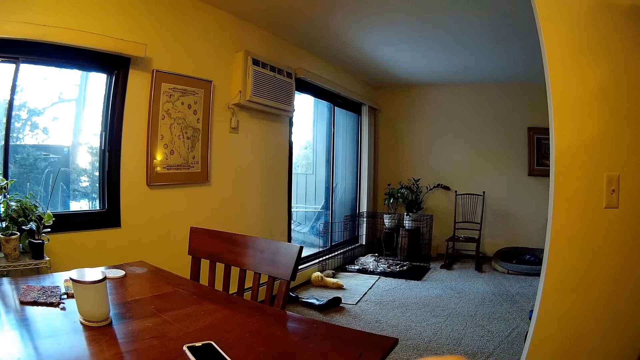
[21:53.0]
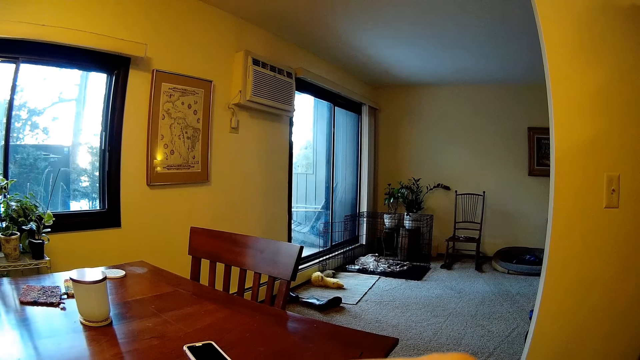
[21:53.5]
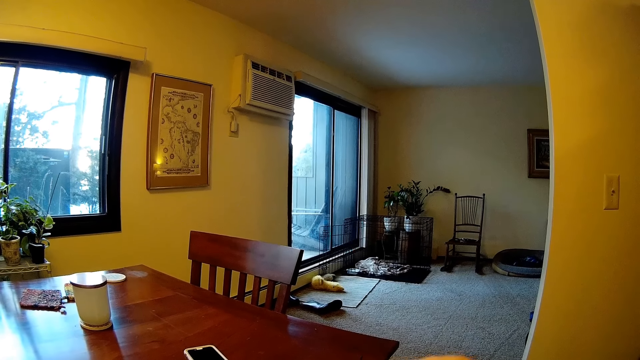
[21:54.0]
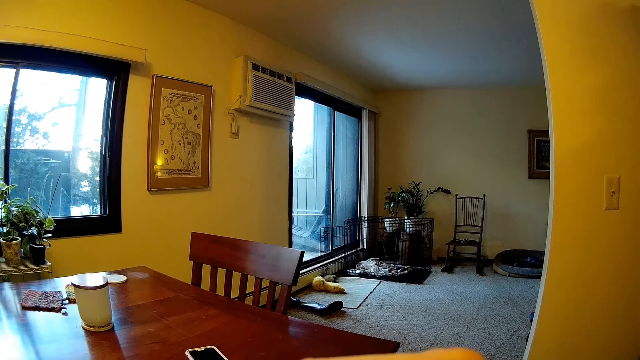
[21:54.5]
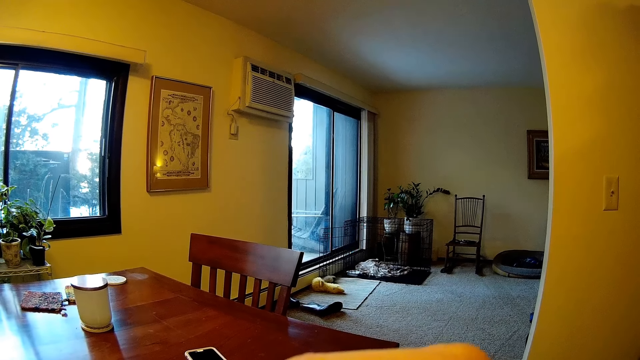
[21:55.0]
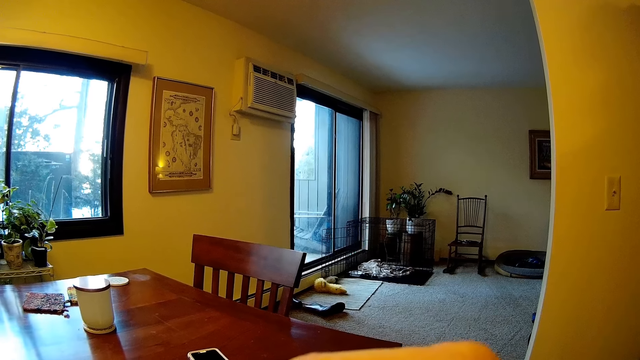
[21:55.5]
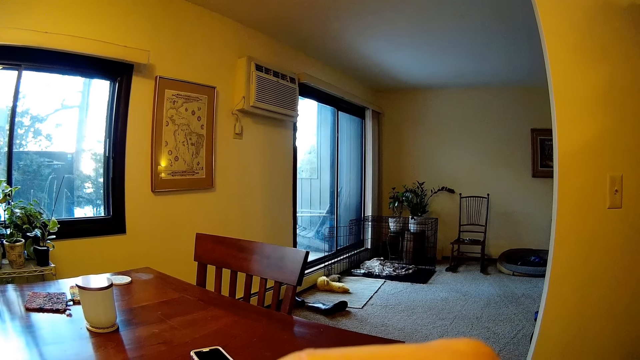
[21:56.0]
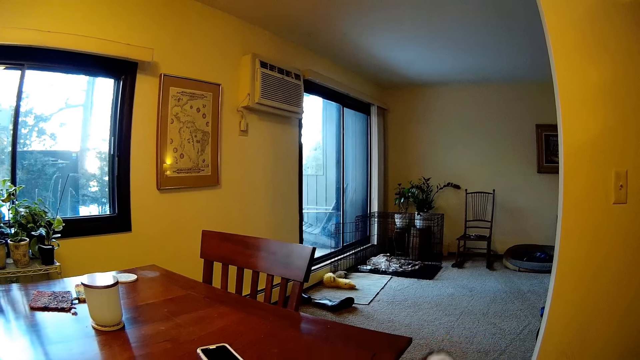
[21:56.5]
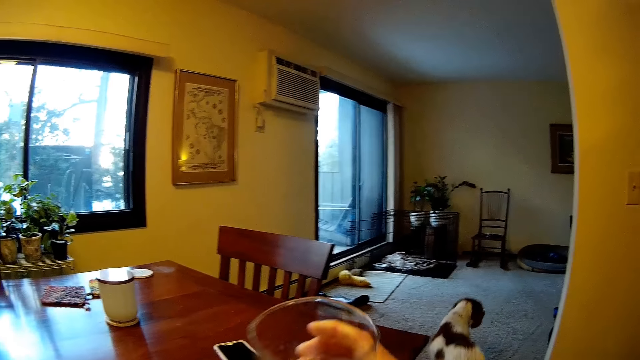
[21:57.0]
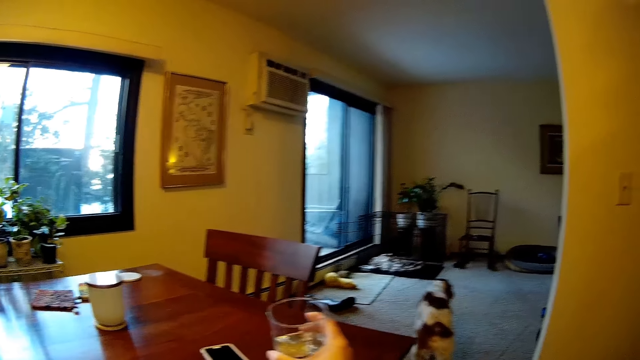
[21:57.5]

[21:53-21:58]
The camera wearer drinks from the glass of water in her right hand.

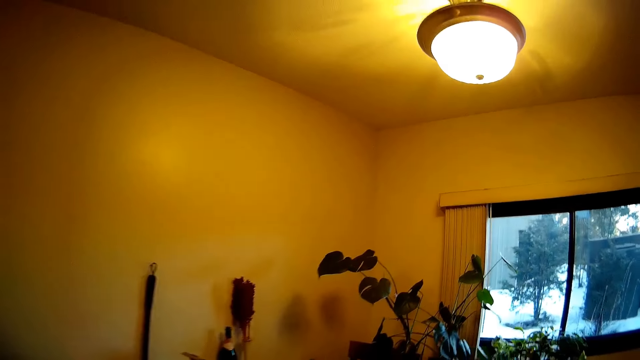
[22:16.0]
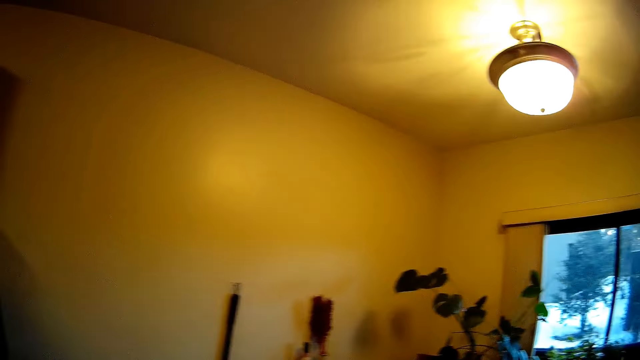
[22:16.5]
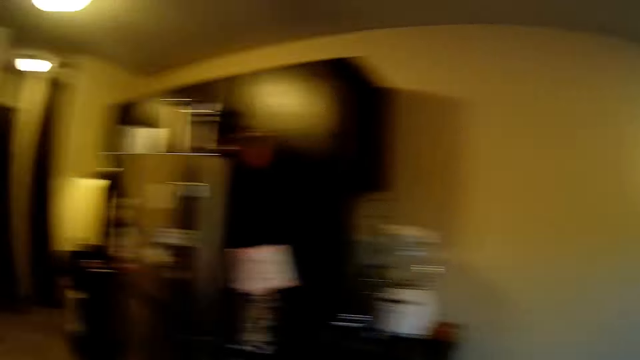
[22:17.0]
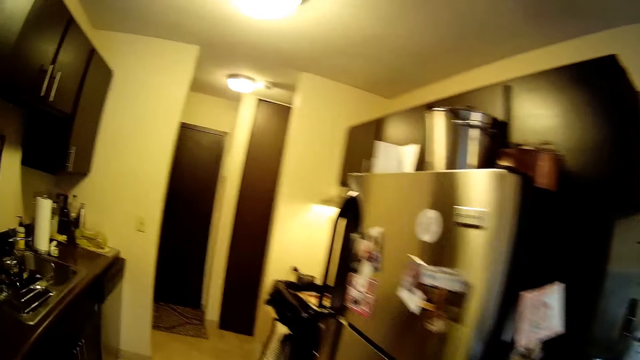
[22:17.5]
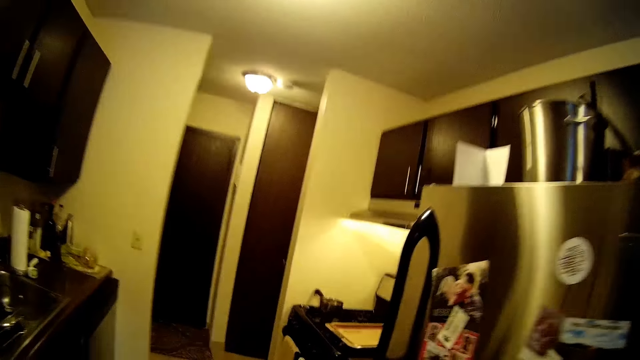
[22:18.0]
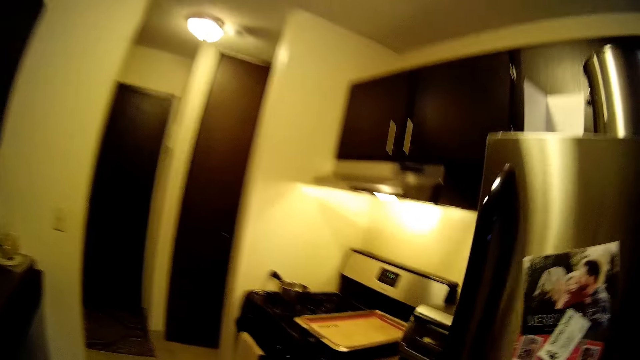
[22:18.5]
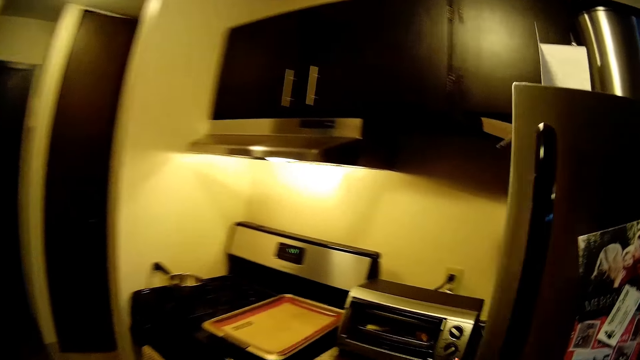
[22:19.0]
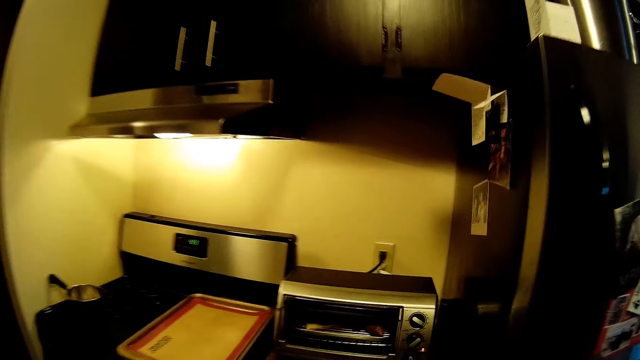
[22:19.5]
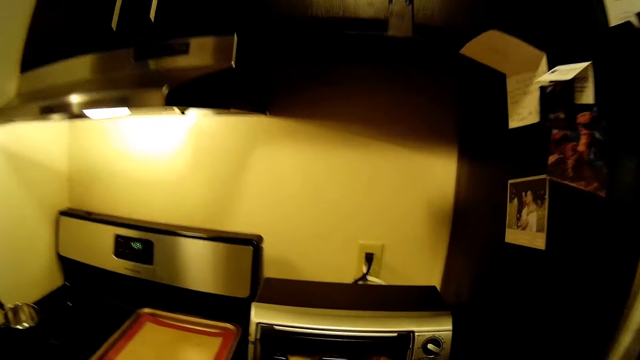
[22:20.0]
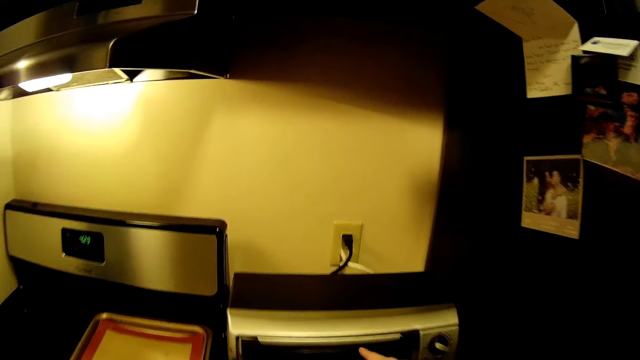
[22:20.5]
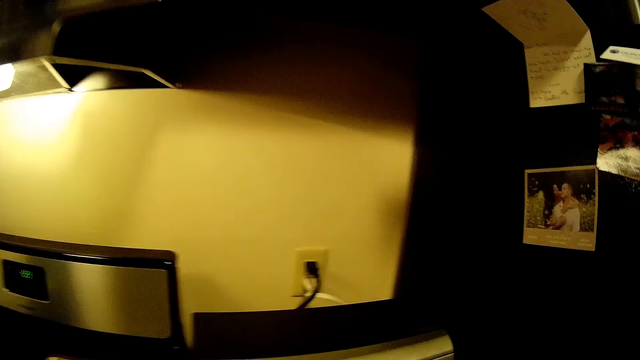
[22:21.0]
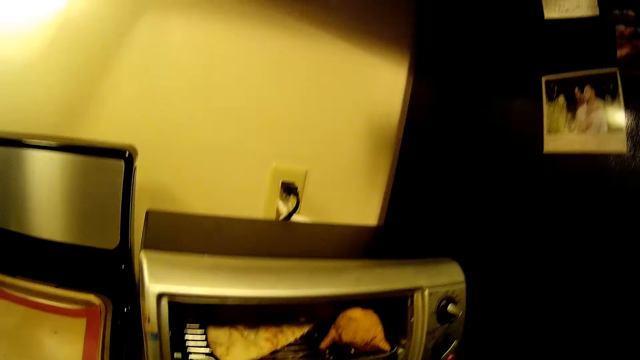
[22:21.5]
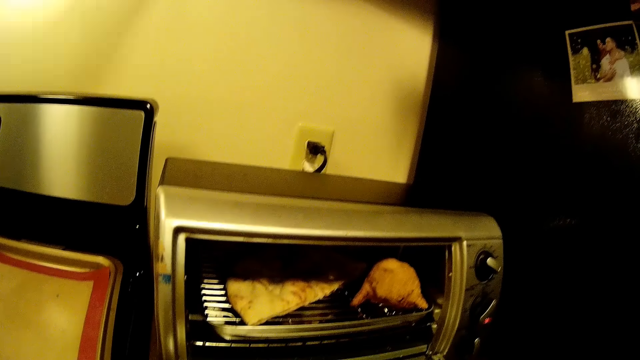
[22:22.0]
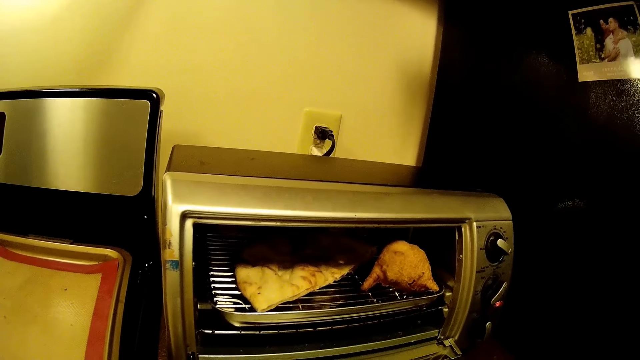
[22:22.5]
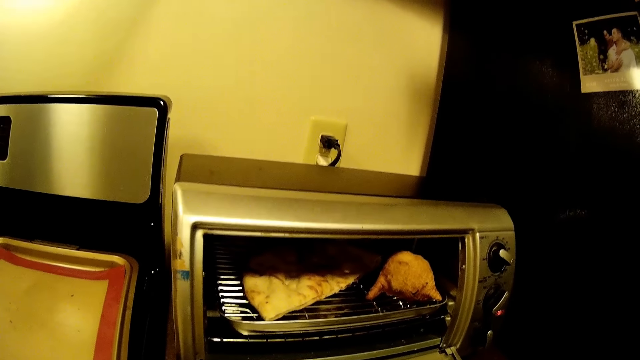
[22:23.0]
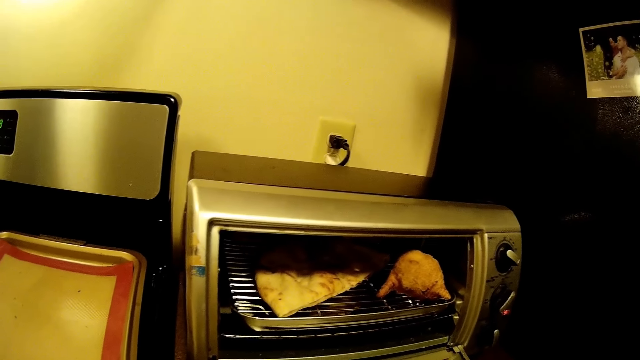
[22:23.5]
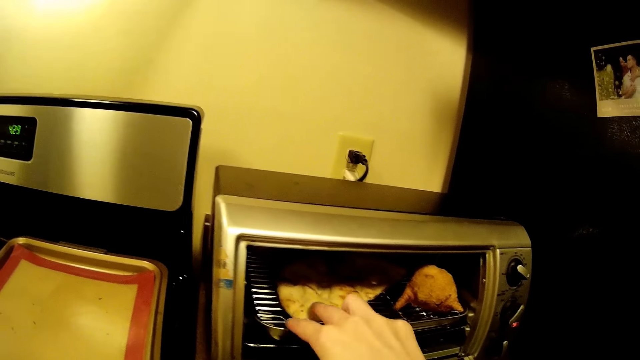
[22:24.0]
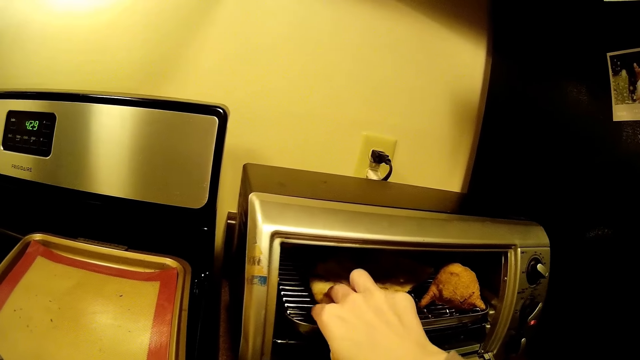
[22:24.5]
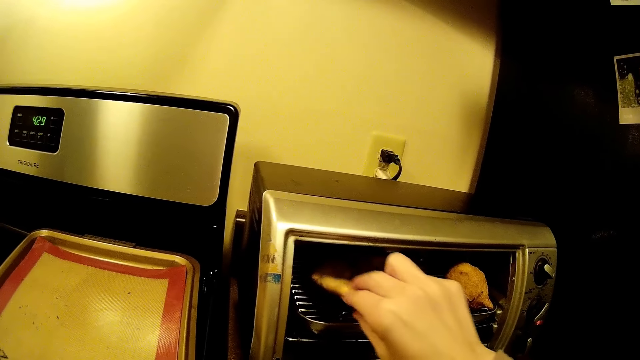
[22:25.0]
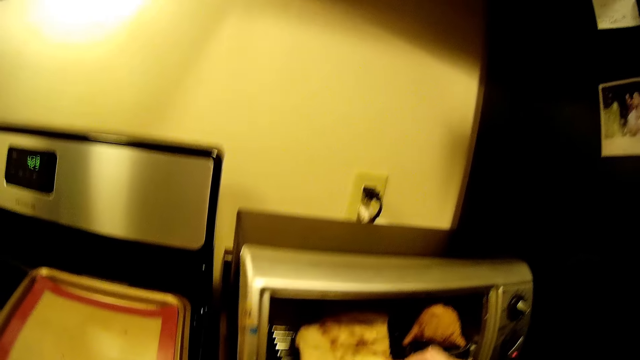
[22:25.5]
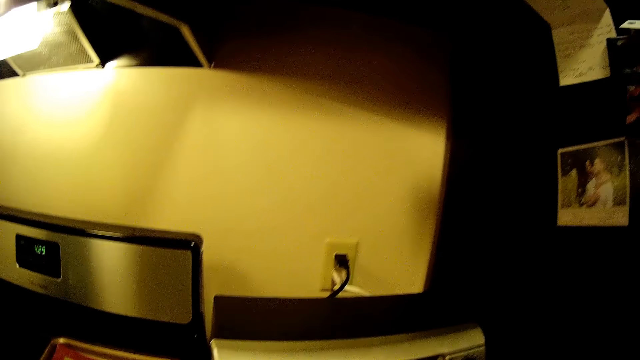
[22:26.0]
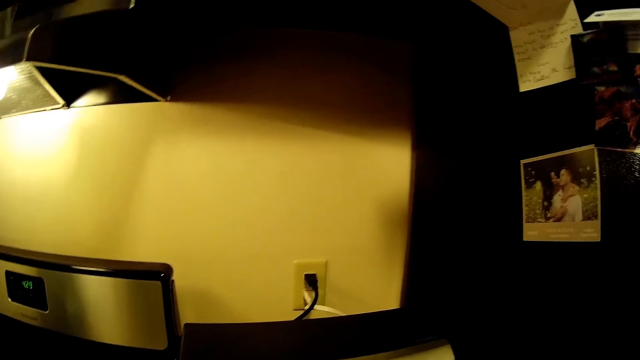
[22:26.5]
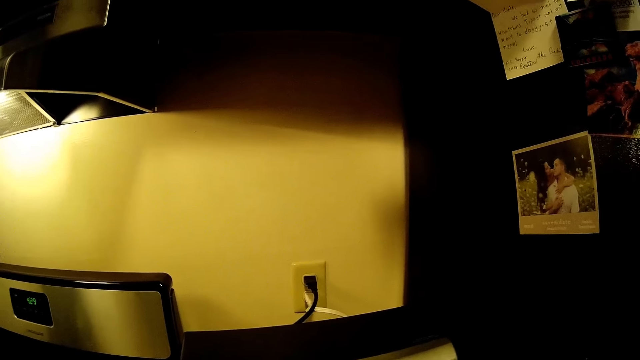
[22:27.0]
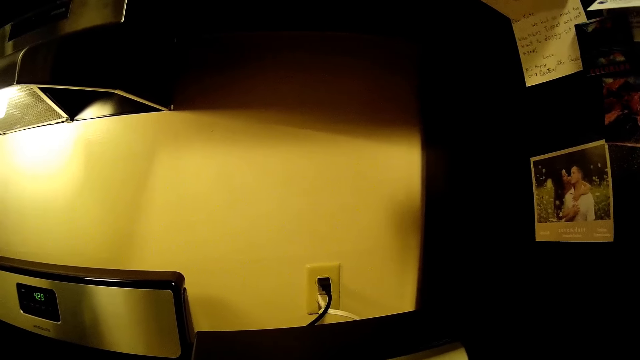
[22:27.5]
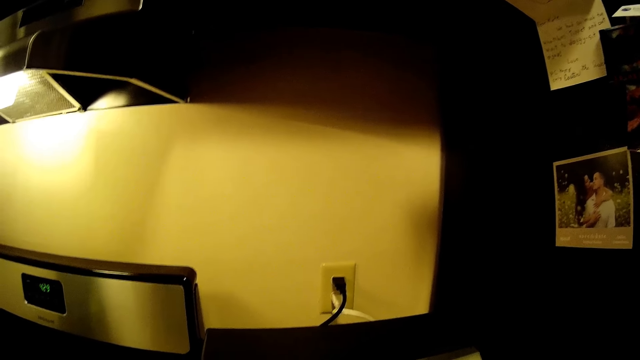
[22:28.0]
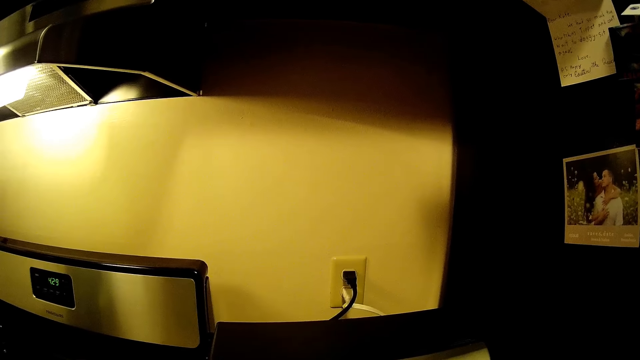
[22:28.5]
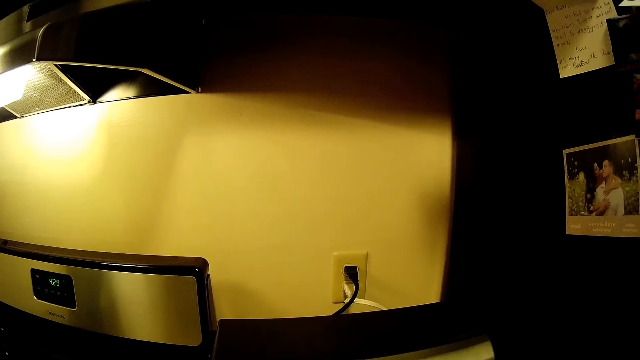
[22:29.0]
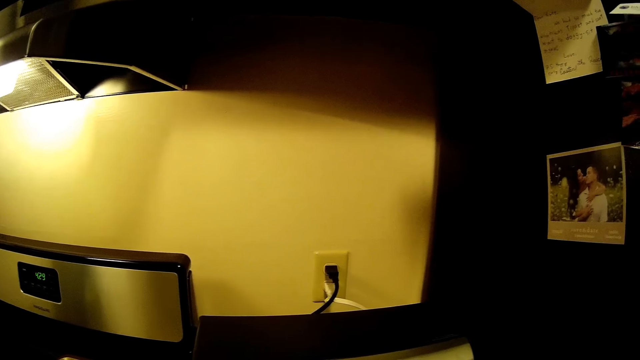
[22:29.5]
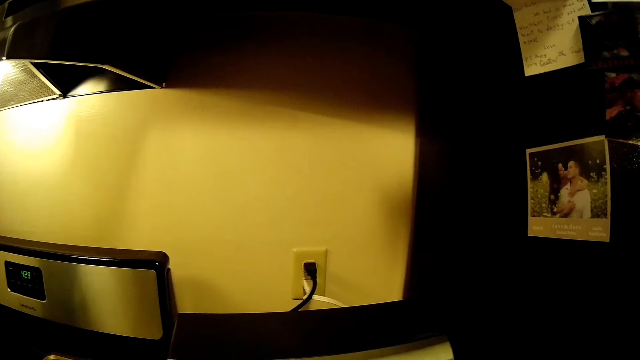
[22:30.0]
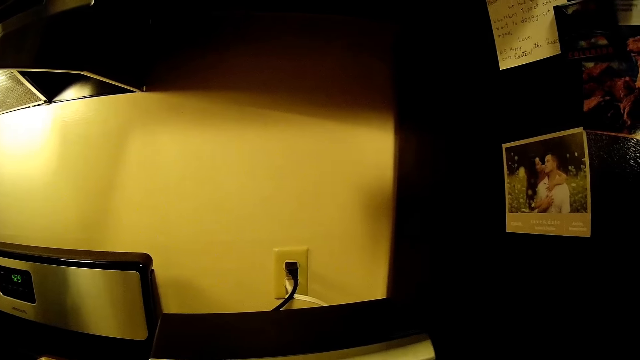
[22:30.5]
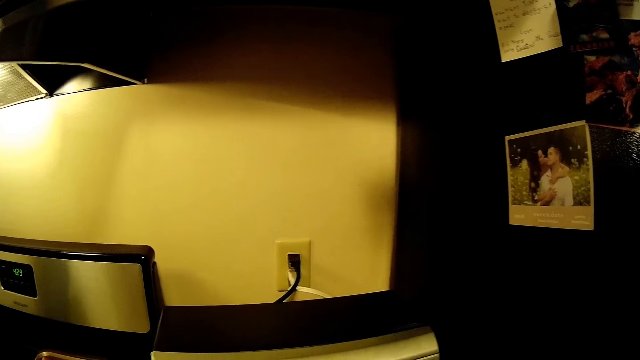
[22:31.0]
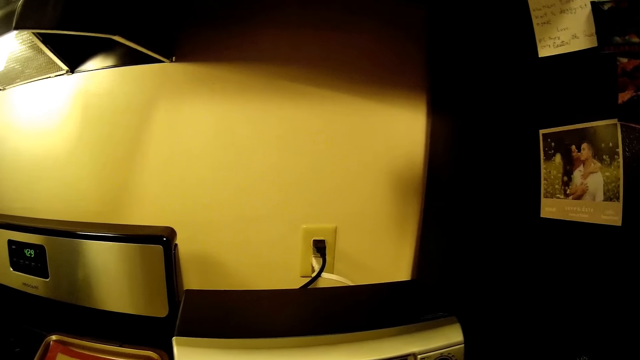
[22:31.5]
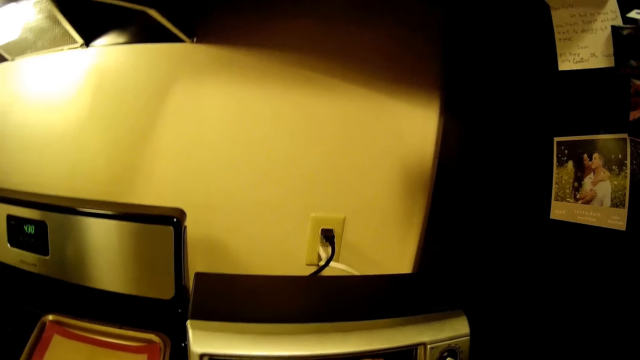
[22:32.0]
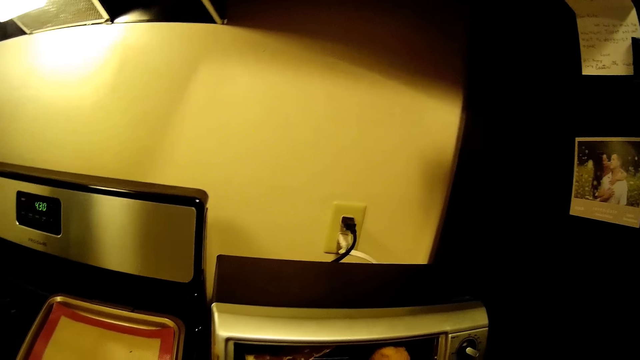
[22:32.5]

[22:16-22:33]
The camera wearer walks into the kitchen, towards the oven on the cabinet. She opens the oven or microwave on the cabinet with her right hand. She picks the flatbread in the oven with her right hand.
